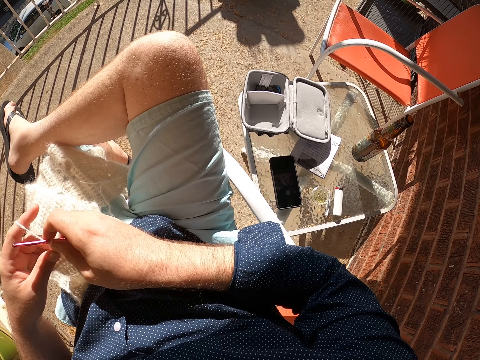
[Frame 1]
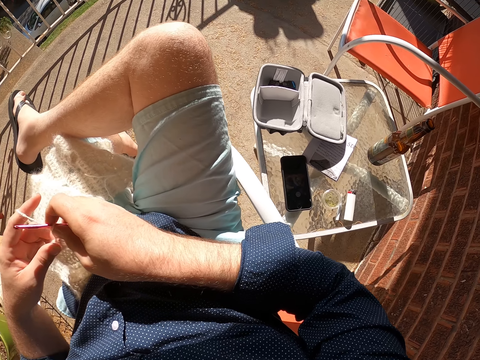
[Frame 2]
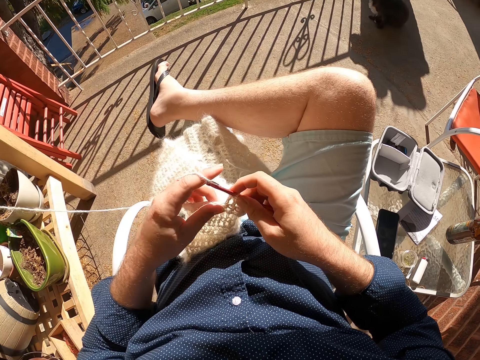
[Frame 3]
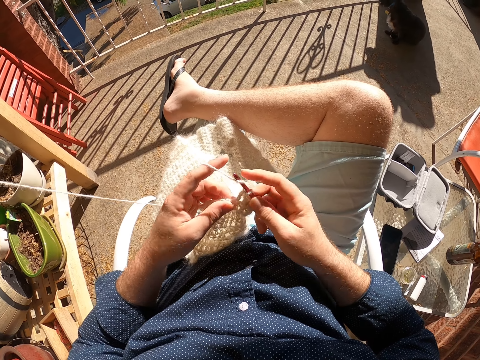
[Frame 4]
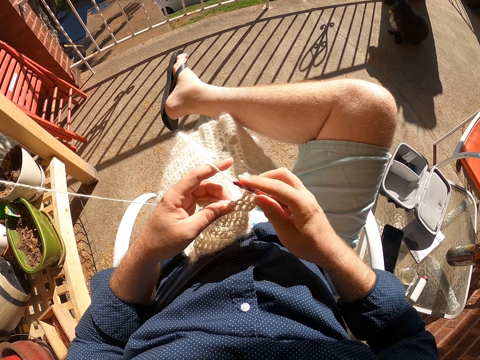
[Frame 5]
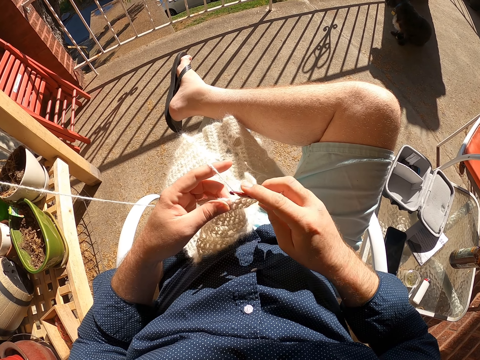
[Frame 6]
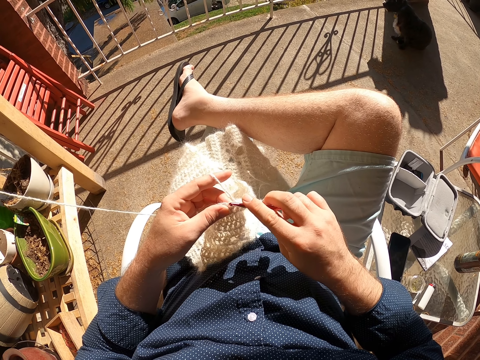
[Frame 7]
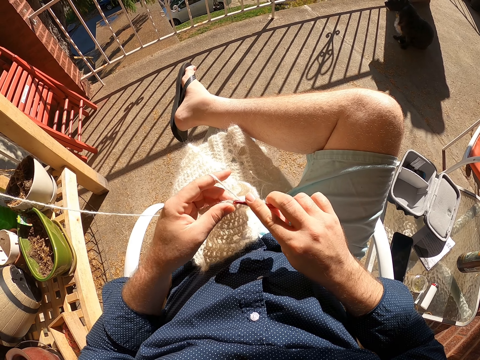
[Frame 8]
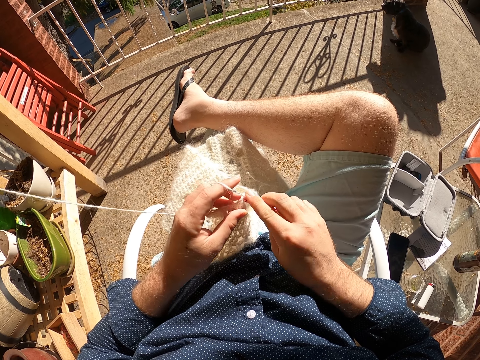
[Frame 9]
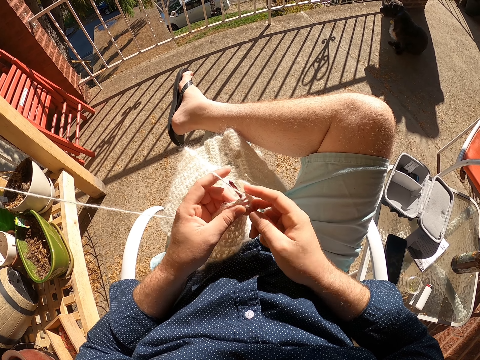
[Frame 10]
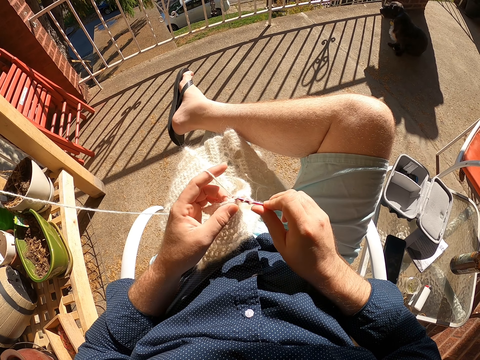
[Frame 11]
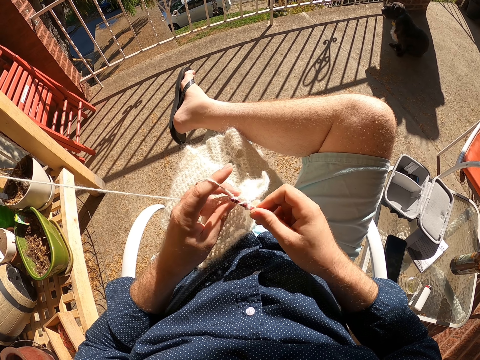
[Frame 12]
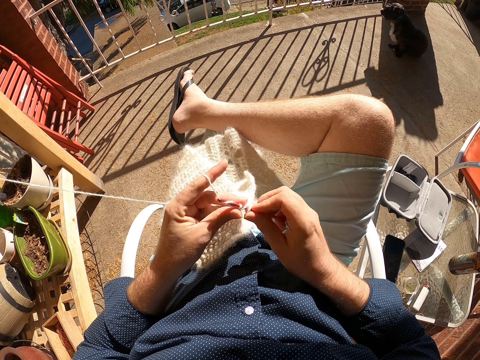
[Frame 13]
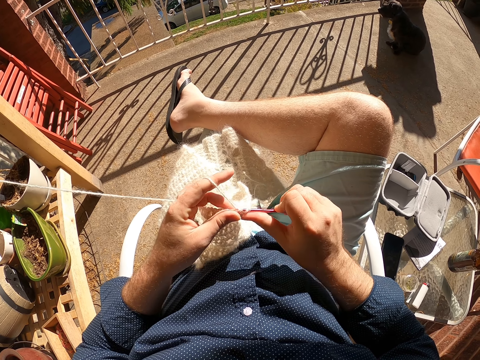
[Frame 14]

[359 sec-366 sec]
The camera wearer crochets the scarf.

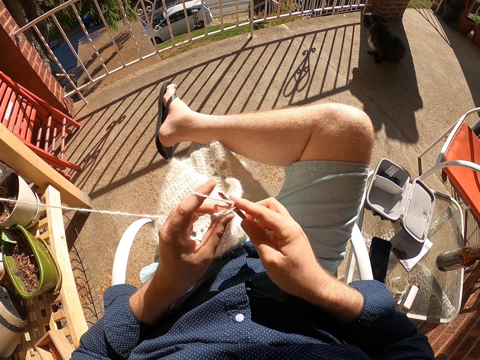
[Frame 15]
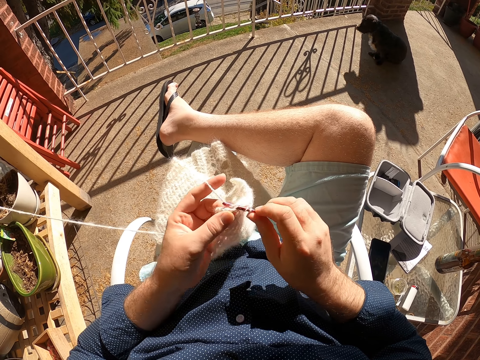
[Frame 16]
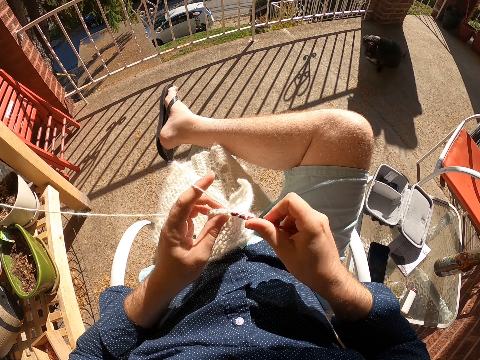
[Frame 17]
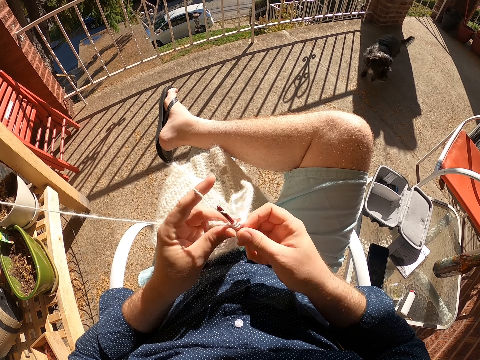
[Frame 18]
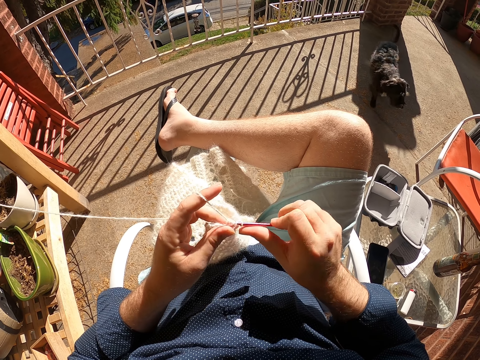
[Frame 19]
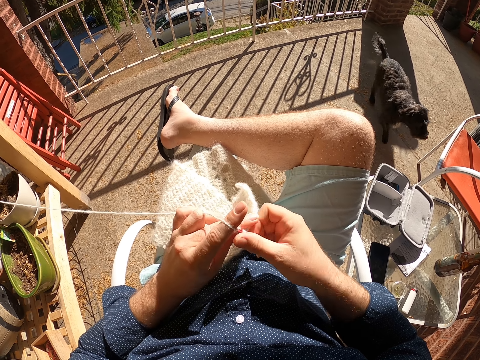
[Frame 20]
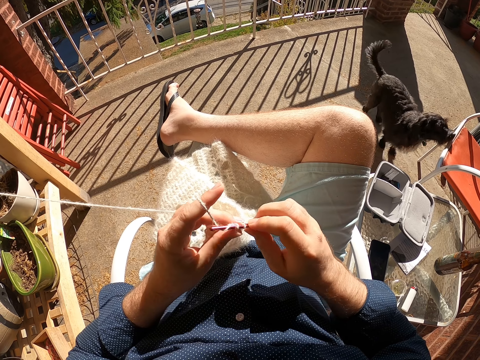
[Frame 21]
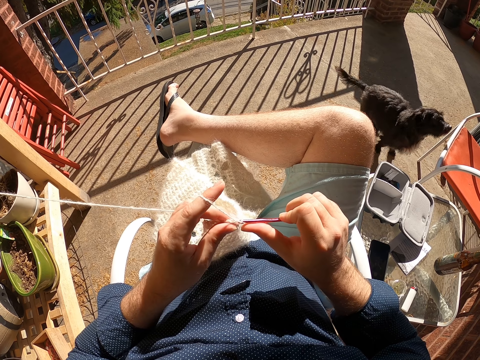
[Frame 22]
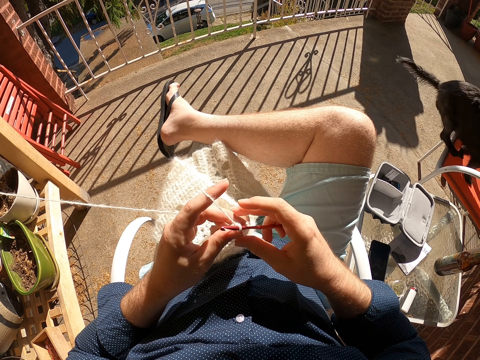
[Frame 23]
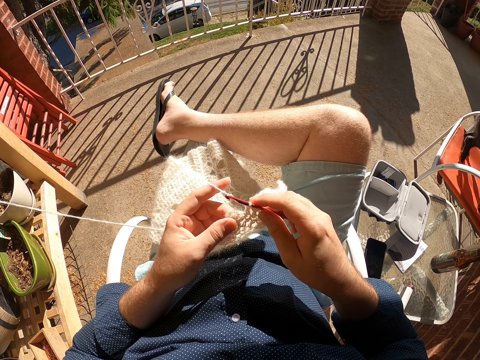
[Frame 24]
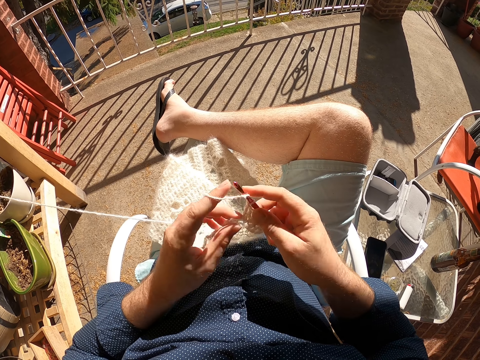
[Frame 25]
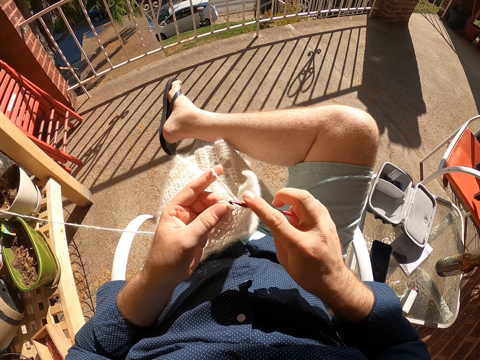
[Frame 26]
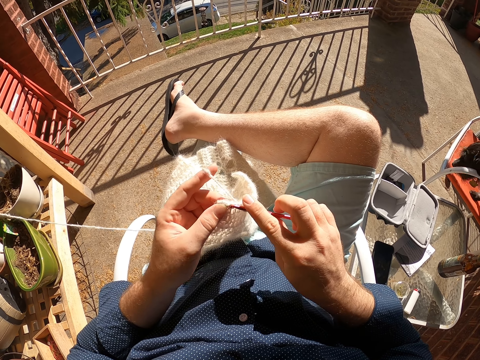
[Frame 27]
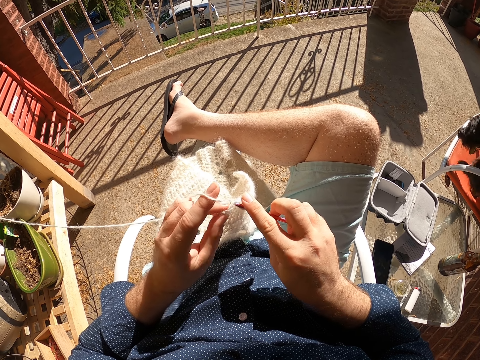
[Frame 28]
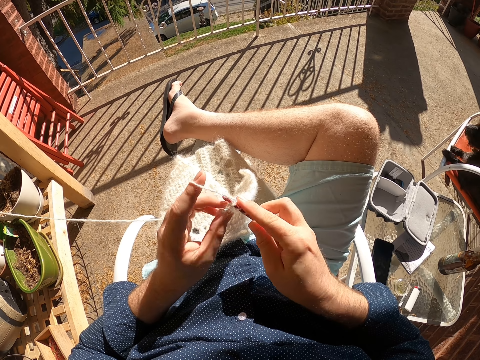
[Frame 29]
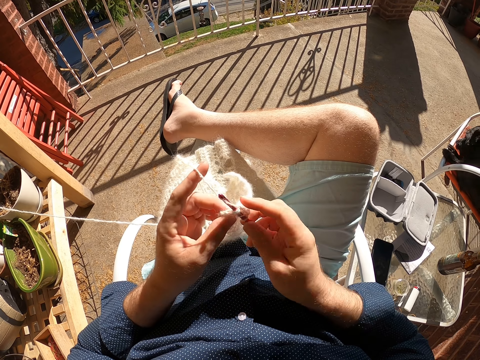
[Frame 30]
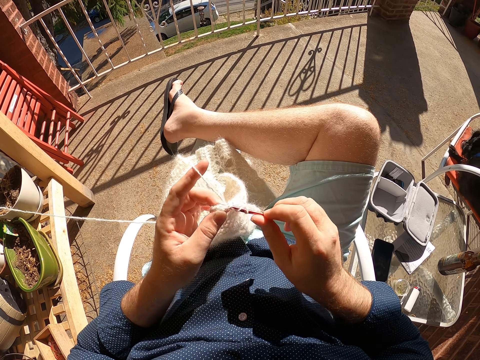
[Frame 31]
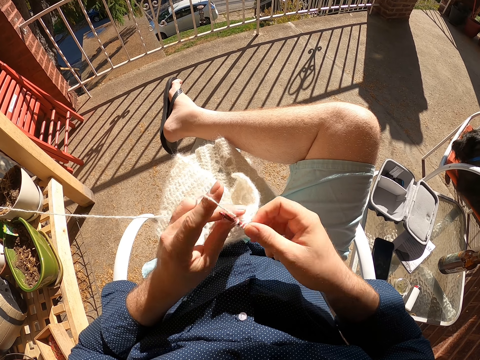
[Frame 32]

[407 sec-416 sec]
The dog walks towards the chair and jumps on the chair.

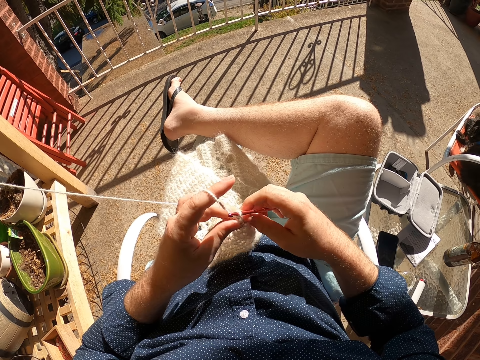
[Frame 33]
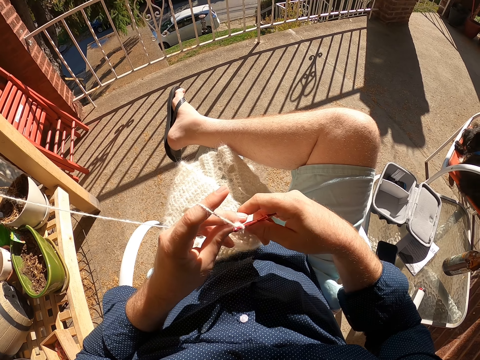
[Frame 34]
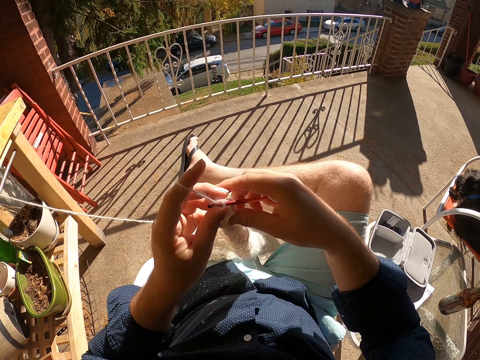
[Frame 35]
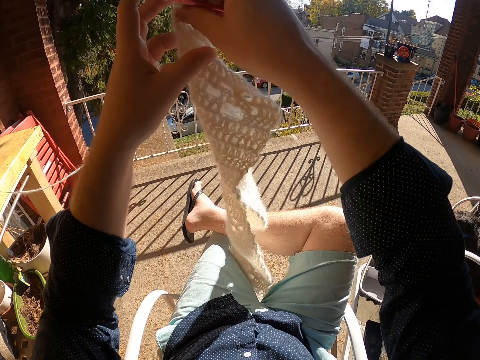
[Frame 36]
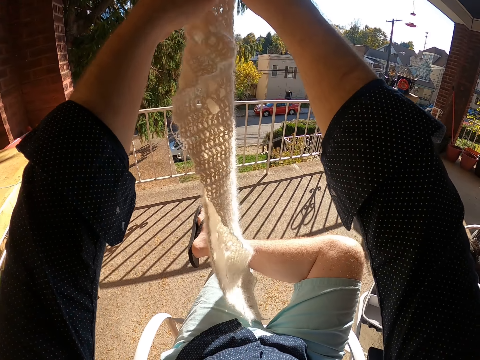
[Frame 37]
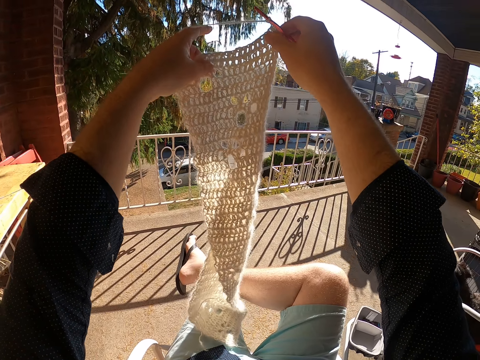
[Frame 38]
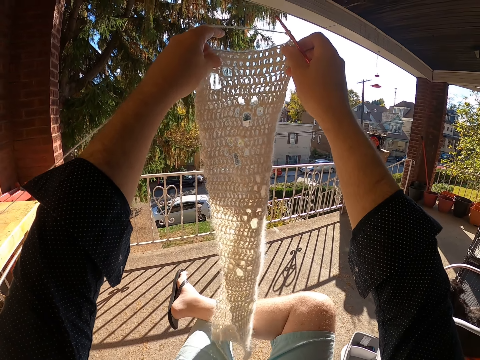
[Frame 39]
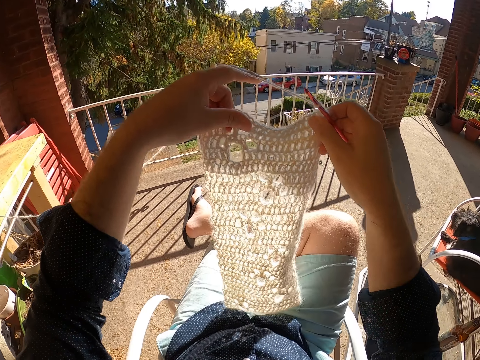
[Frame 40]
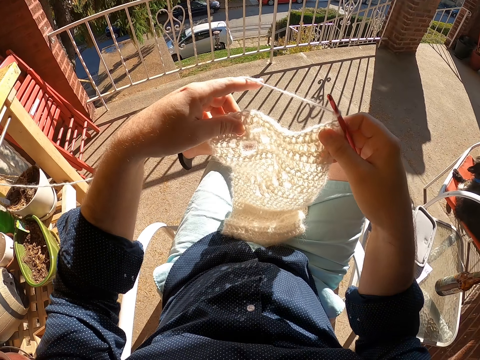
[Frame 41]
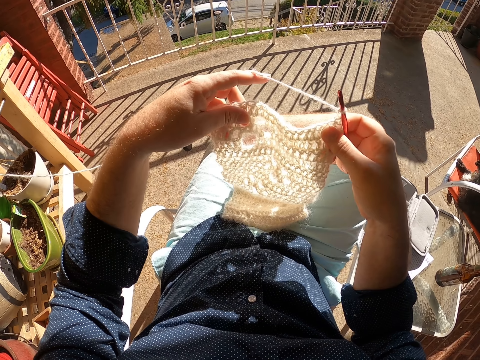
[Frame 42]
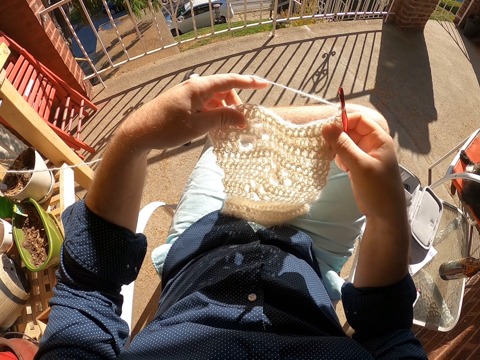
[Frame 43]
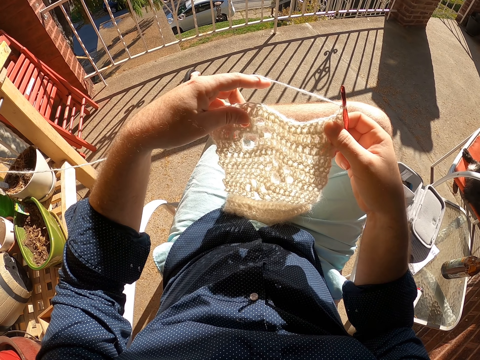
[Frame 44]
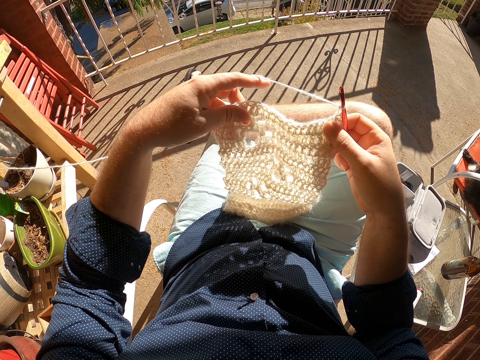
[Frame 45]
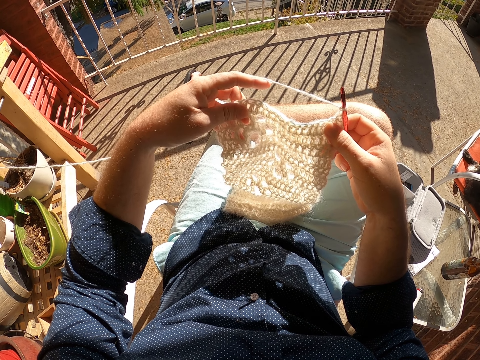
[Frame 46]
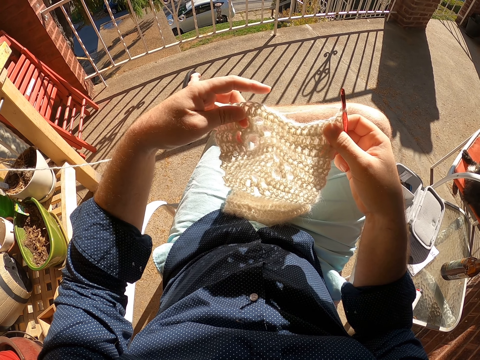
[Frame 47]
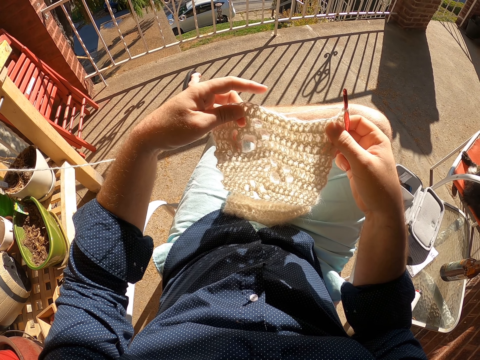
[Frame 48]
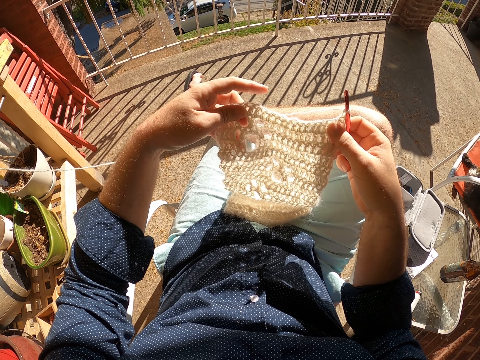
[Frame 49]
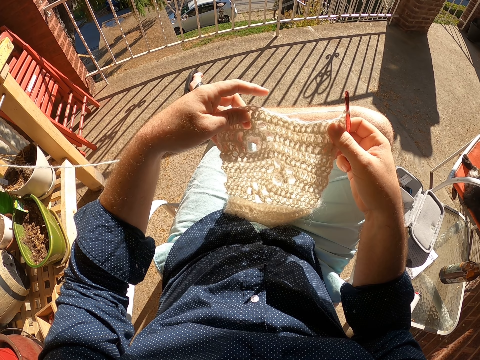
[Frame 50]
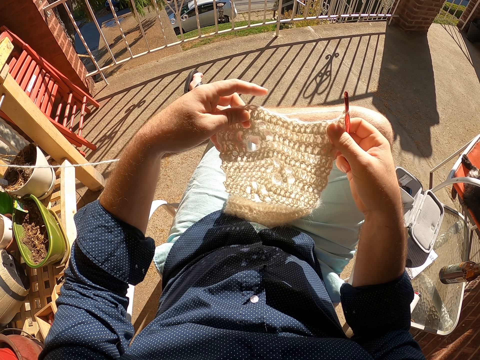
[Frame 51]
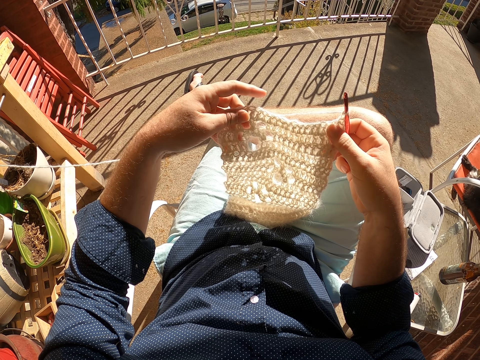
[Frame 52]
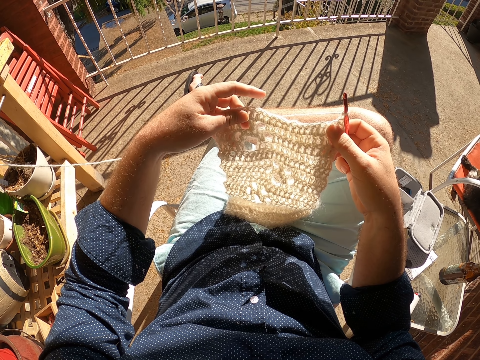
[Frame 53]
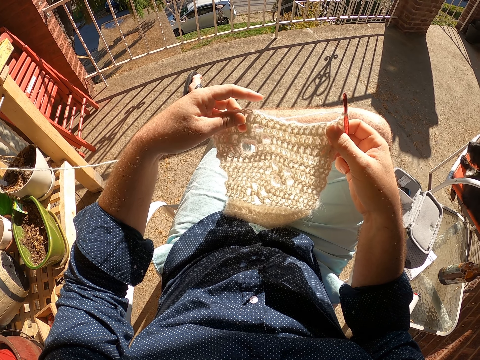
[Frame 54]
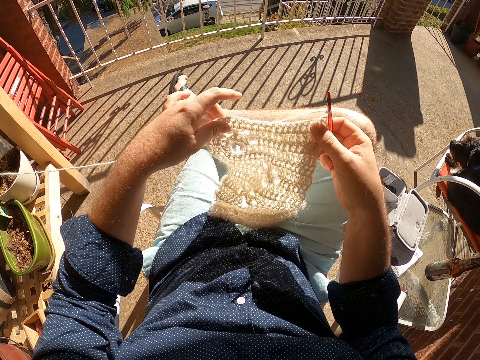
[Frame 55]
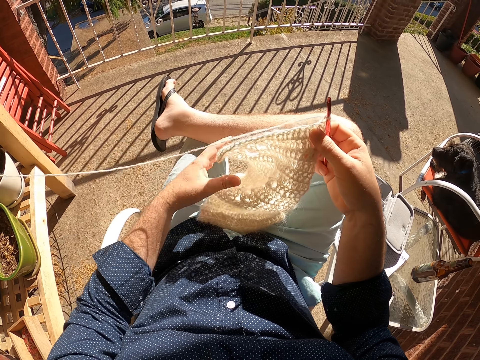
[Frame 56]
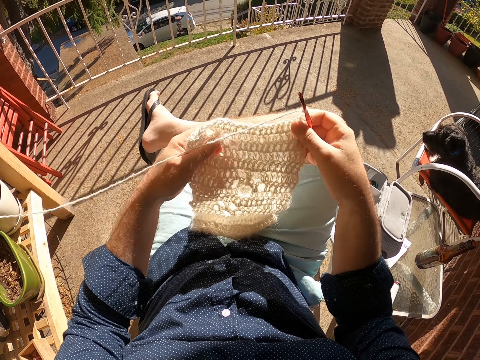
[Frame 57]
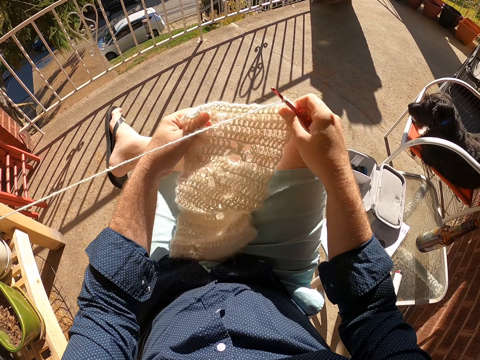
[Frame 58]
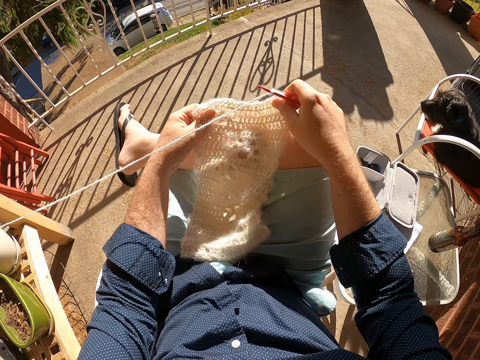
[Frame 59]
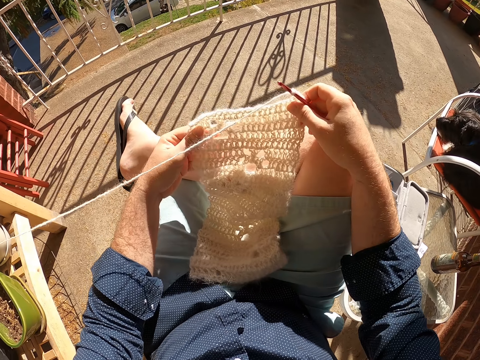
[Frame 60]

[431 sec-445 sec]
The camera wearer lifts the scarf. They pull the crocheted yarn with both hands. They check on the scarf progress. They hold the crocheted yarn in both hands.
